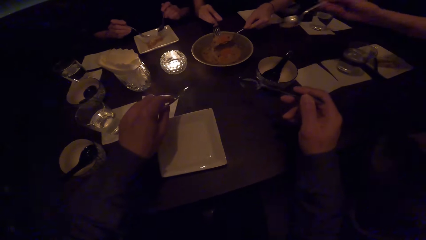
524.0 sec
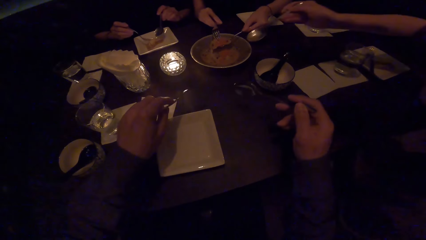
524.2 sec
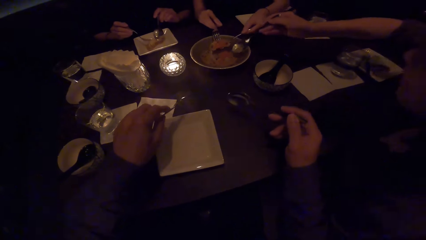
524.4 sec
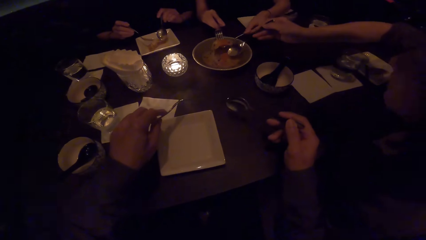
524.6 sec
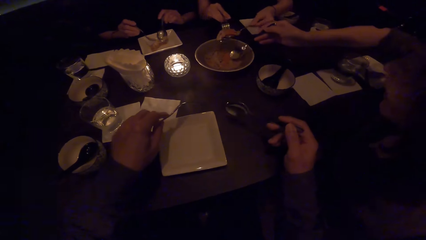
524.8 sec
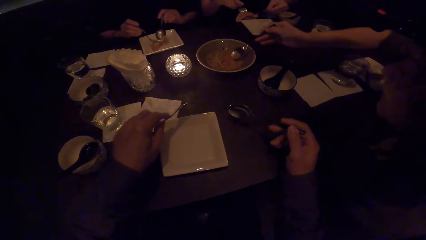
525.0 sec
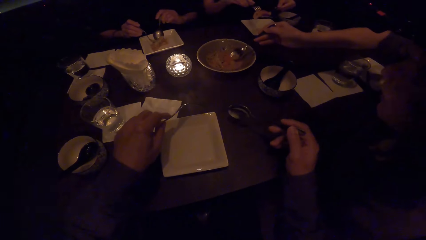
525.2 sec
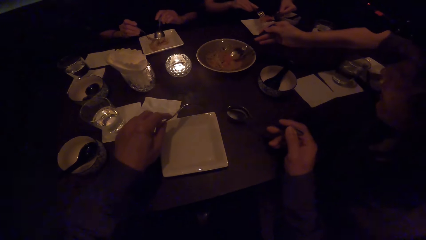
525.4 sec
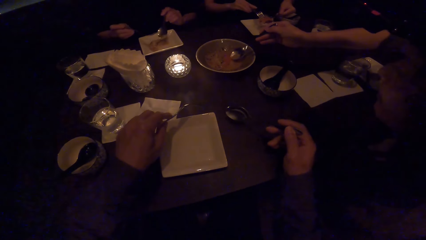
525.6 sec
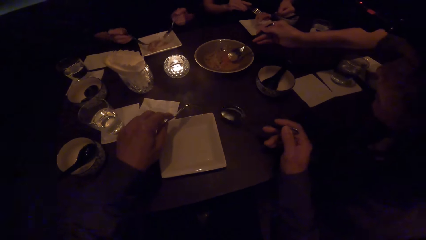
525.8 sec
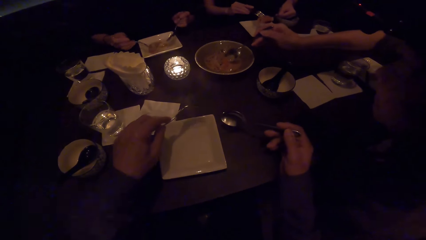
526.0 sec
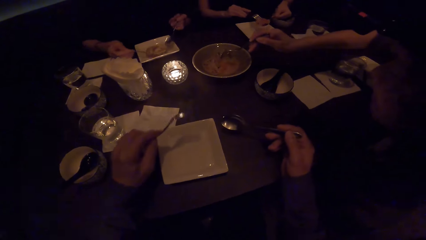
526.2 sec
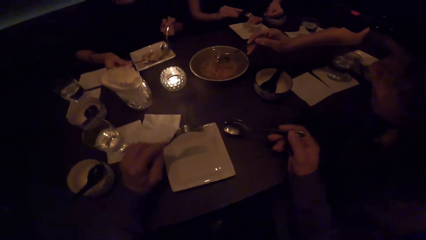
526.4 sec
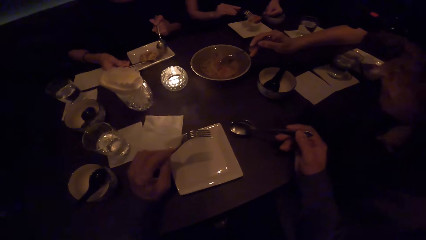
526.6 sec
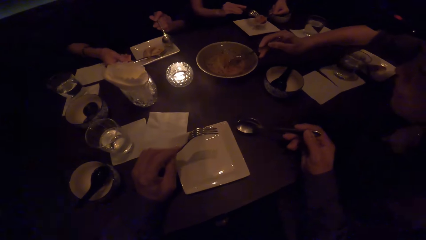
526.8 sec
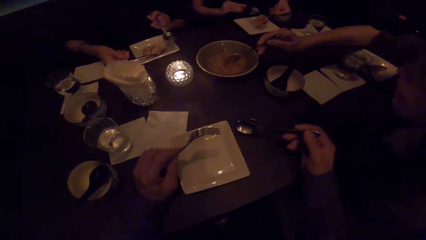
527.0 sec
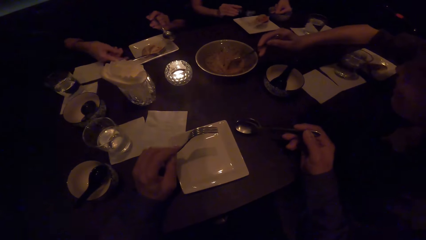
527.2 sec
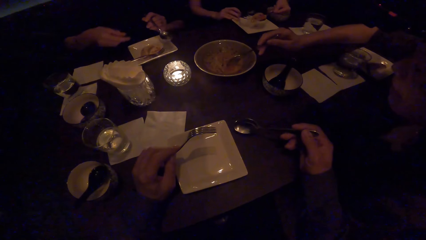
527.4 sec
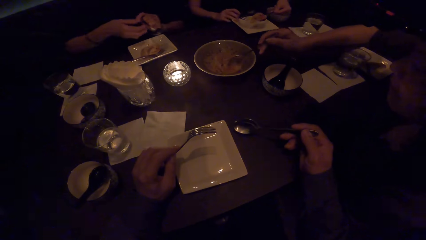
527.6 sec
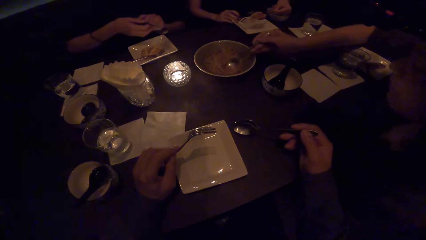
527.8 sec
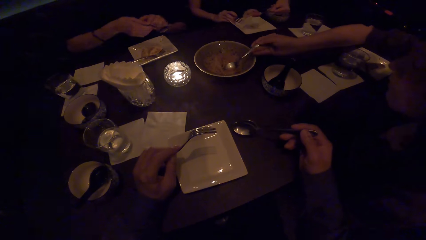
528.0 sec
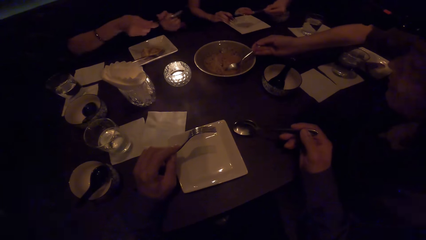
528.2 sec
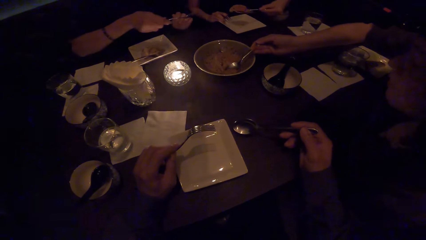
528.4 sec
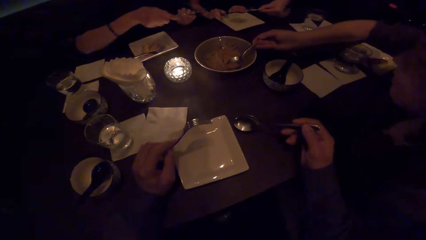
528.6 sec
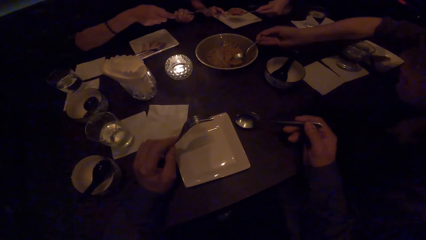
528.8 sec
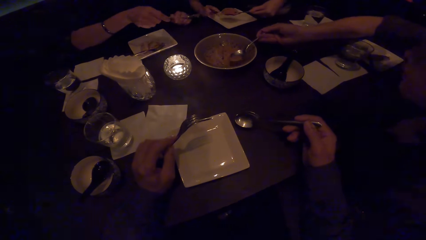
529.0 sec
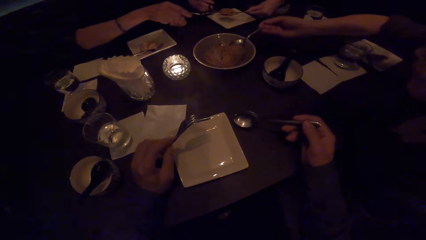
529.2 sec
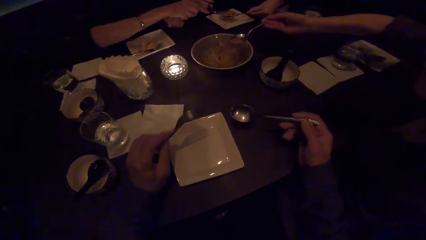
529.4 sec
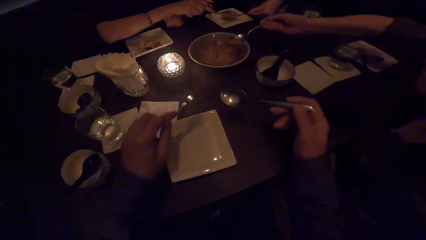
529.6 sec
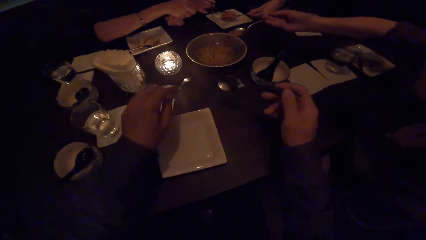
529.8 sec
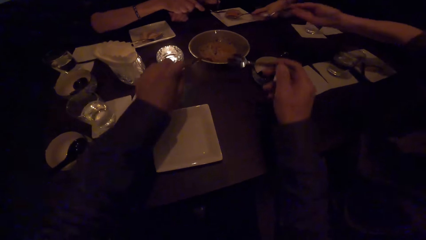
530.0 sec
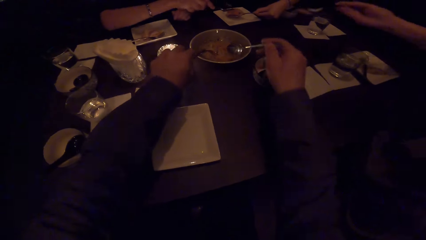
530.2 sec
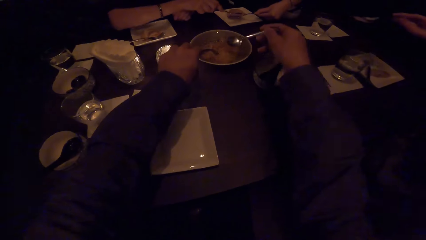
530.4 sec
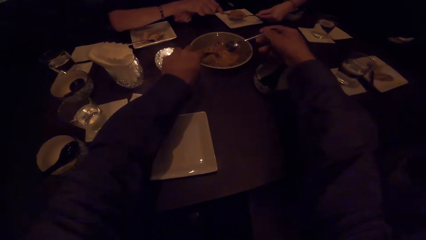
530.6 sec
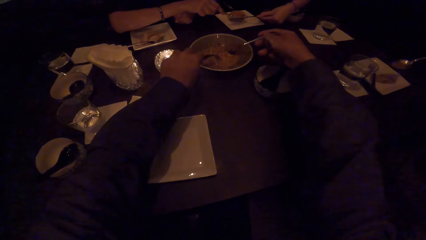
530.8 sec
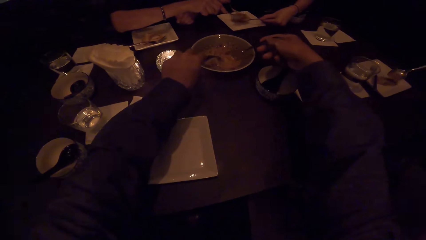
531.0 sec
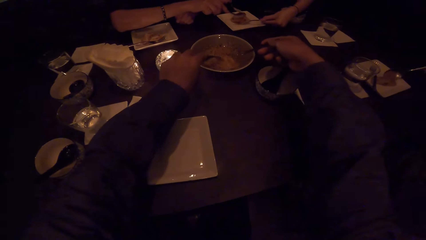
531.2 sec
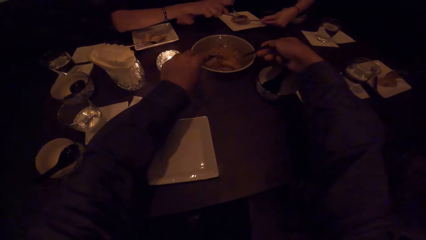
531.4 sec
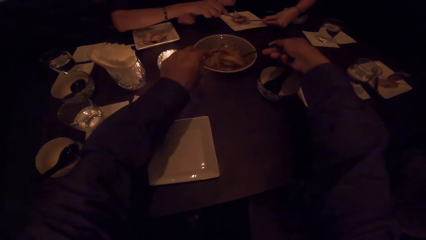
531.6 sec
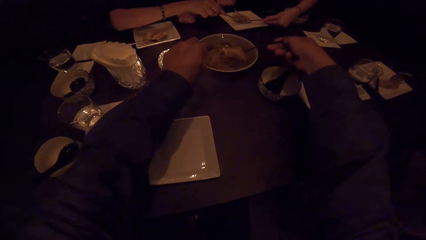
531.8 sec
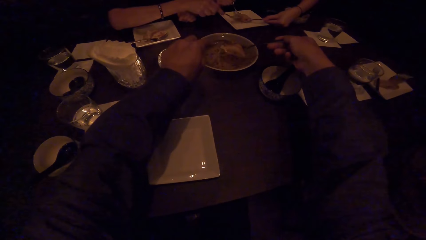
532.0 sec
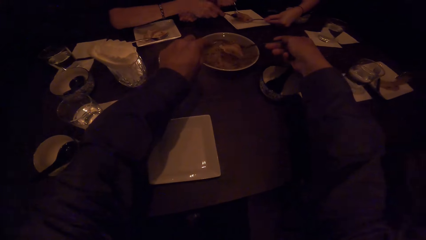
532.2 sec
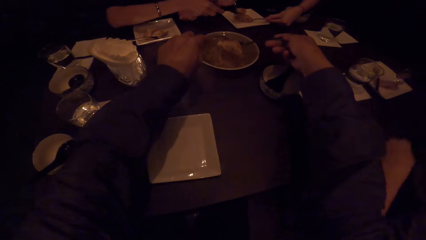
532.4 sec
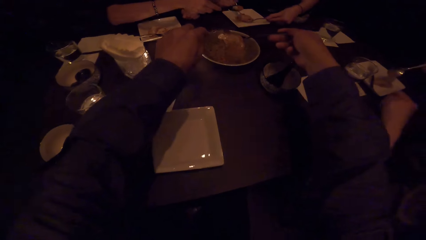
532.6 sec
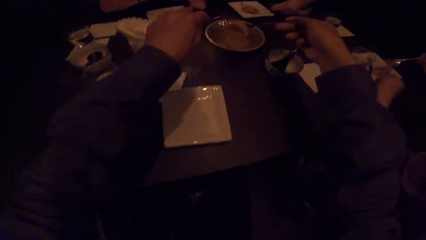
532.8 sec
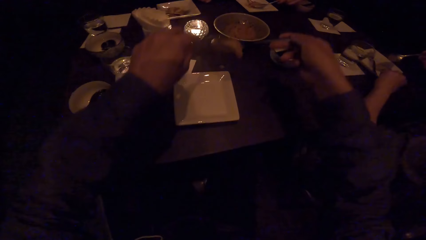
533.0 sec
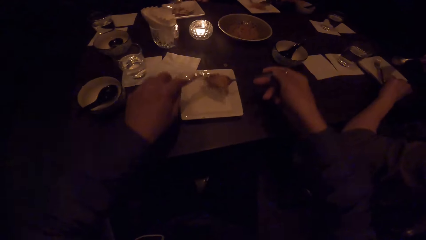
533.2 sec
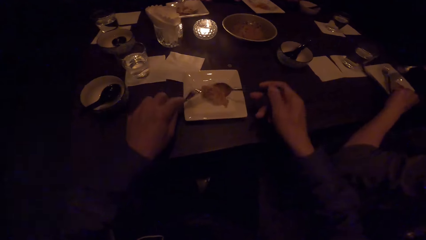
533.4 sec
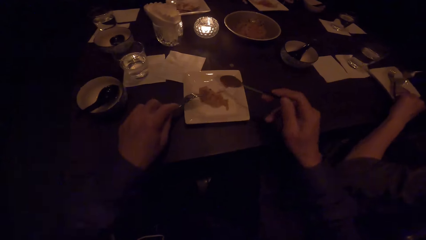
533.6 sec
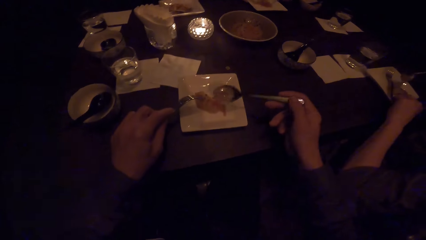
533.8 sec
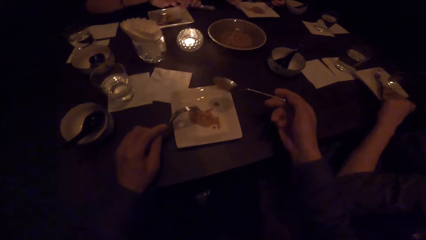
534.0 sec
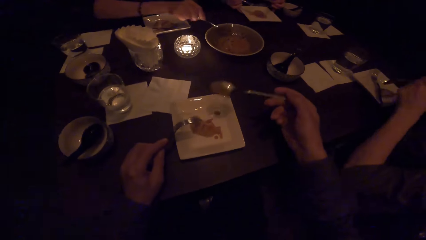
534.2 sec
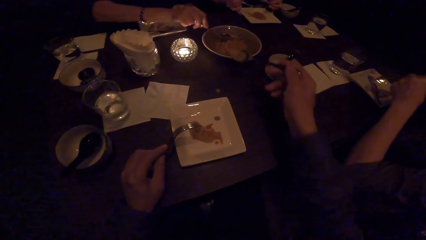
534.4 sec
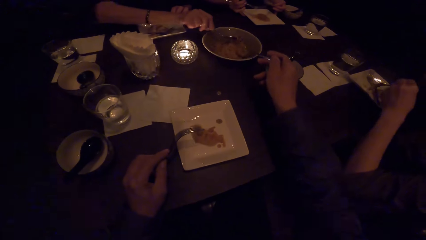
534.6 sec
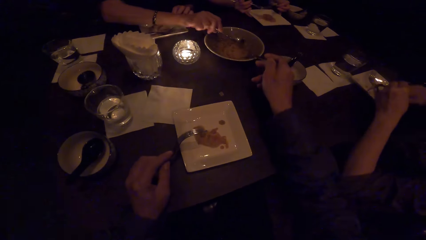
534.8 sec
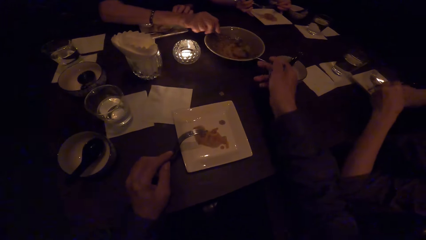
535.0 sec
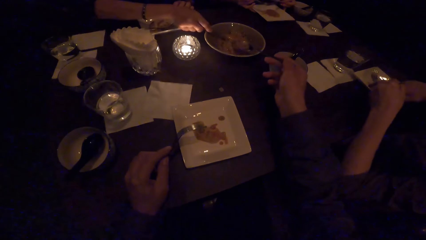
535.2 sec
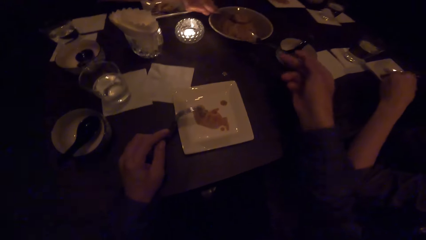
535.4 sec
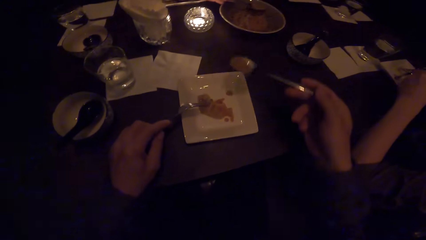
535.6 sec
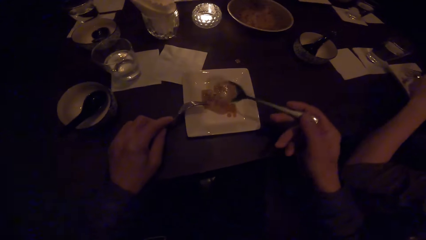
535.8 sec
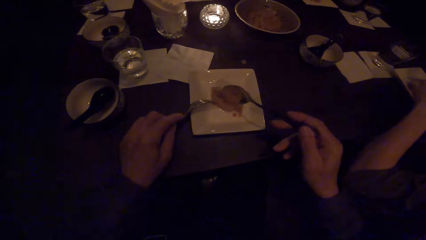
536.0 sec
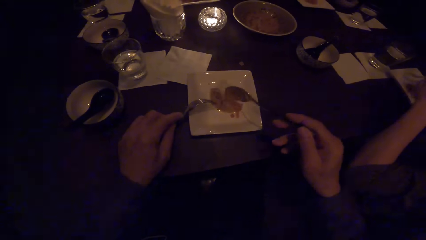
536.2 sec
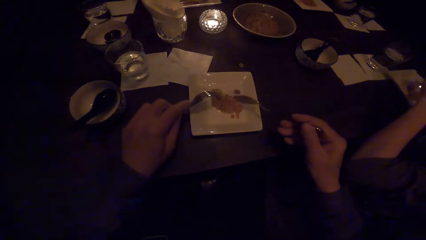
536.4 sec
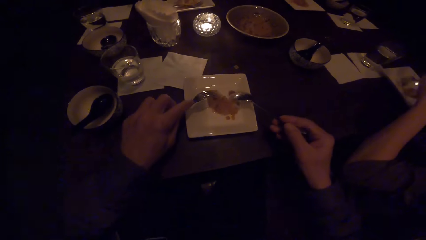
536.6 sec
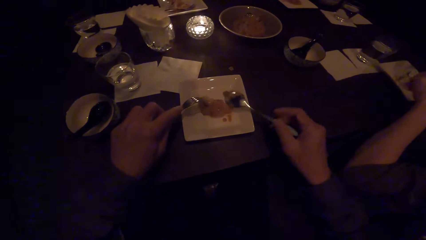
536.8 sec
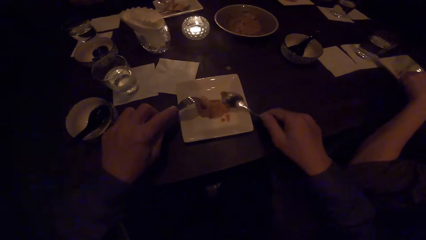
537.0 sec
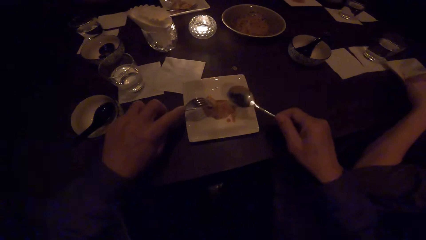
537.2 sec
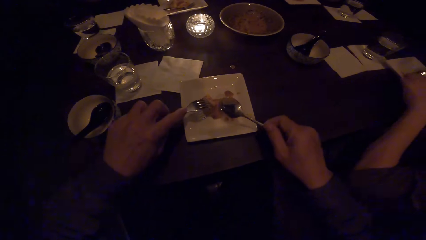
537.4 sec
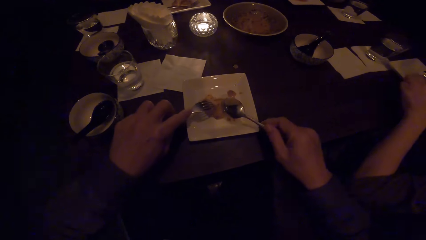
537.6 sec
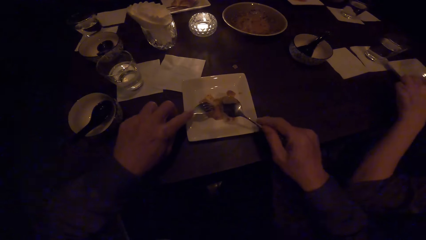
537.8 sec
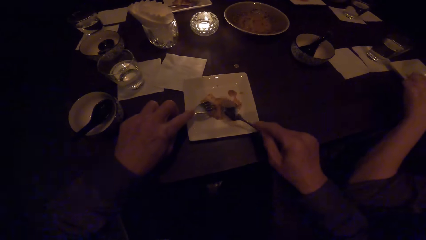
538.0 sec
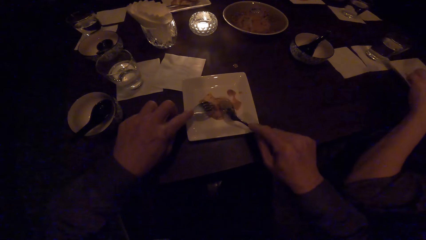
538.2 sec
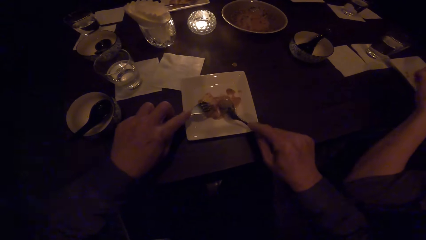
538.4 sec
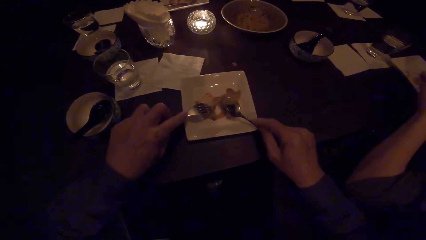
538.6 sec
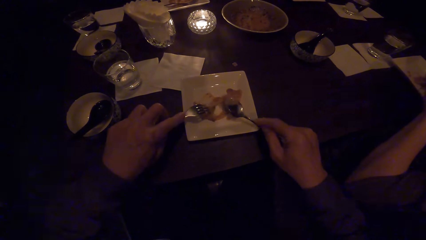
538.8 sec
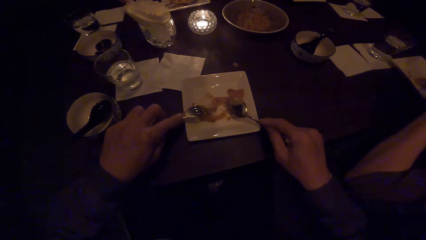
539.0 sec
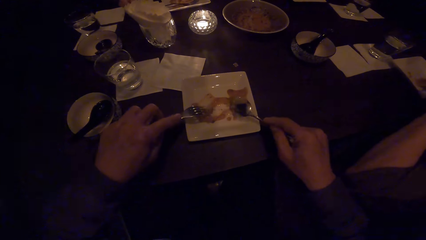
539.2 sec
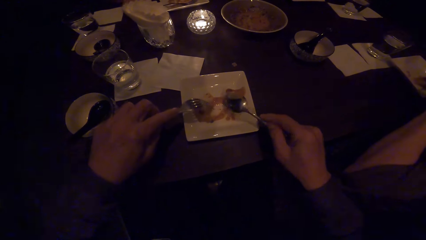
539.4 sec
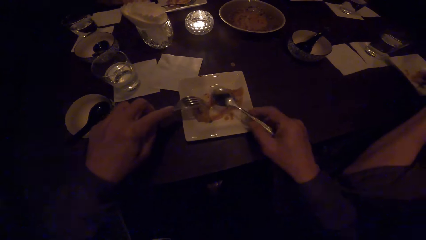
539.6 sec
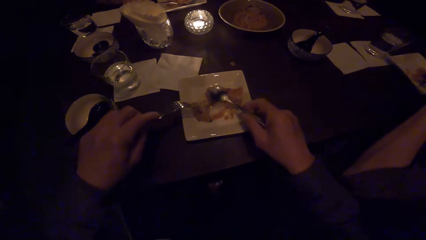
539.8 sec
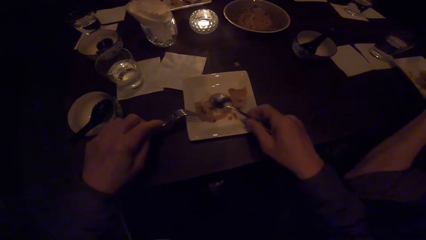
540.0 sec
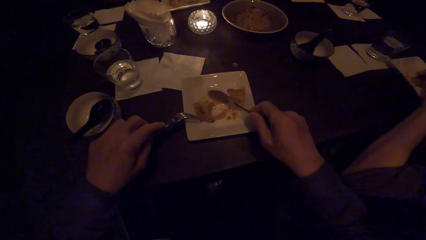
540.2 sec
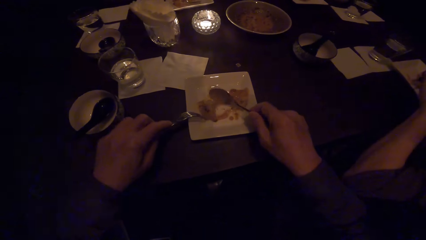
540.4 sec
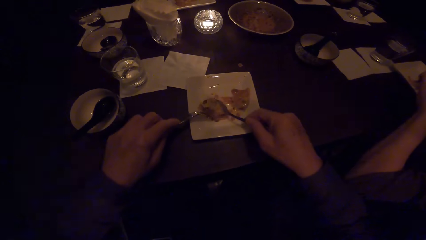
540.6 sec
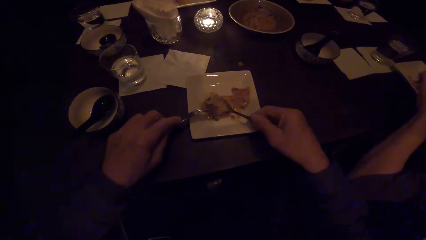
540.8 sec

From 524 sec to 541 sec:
A lady serves food in her plate. Another lady scoops food from a tray. A third lady drops a spoon in her food plate on the table. A woman places food on a plate. The third lady cuts a food piece in the first lady's plate. The camera wearer scoops food from the tray with spoons. The second lady serves food in her plate. The camera wearer serves food in his plate. The third lady scoops food from the tray with a spoon. The camera wearer scoops food from the tray with a spoon. They serve food in their plate. The second lady stirs food in her plate. The camera wearer cuts food with a fork. They spread food in their plate with spoons.
